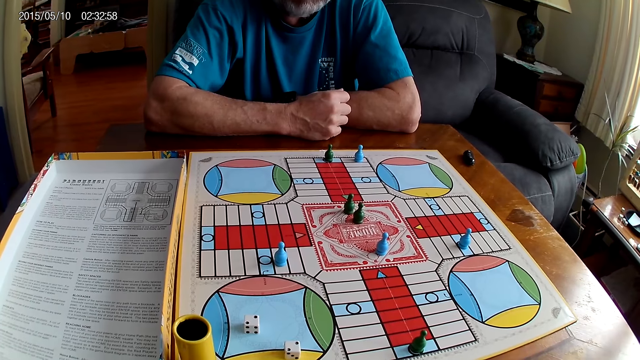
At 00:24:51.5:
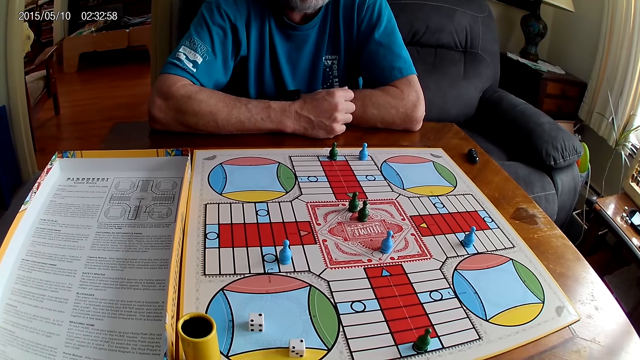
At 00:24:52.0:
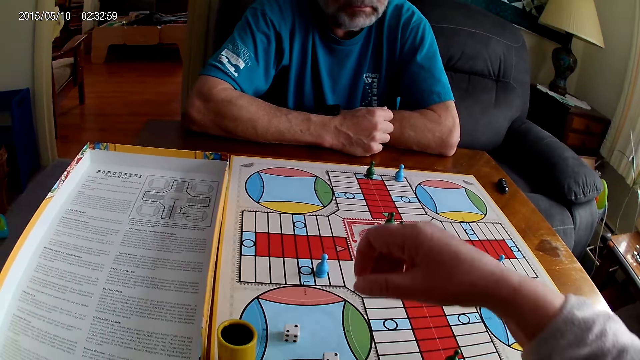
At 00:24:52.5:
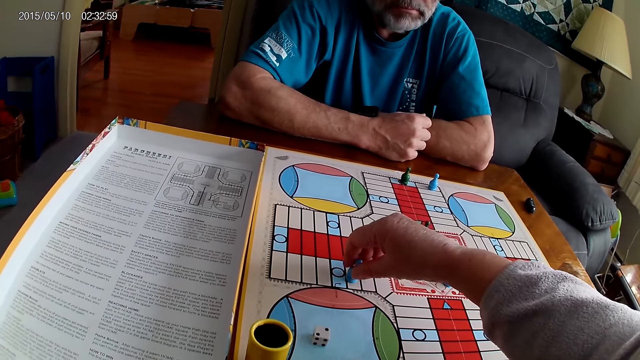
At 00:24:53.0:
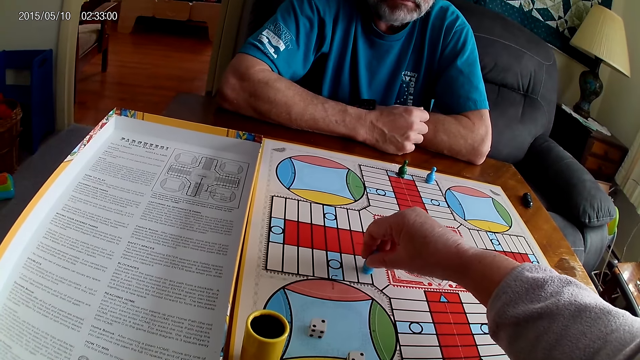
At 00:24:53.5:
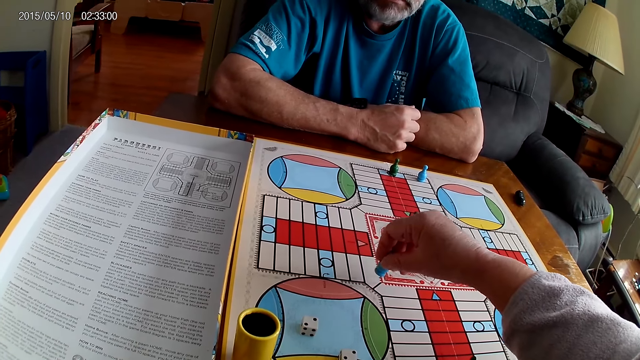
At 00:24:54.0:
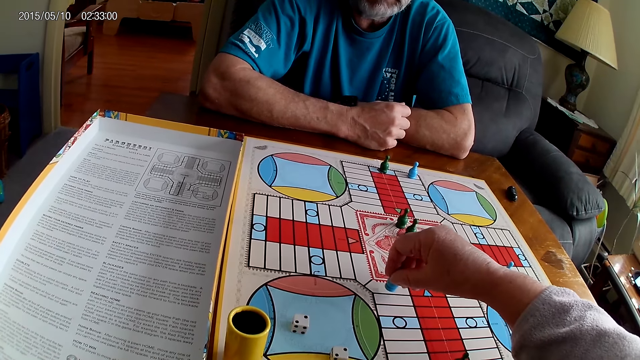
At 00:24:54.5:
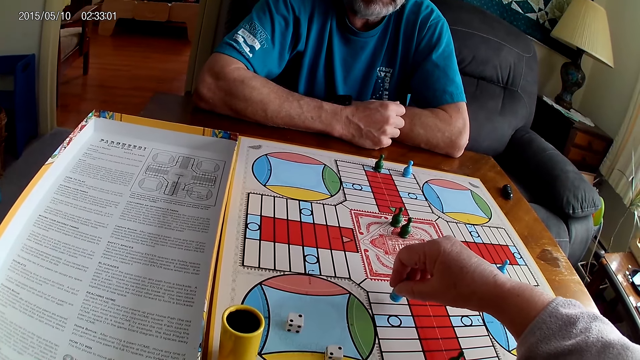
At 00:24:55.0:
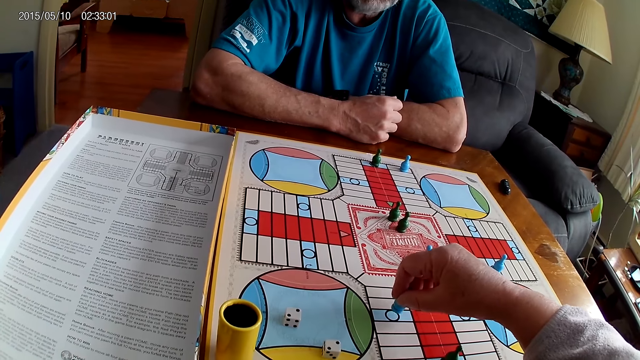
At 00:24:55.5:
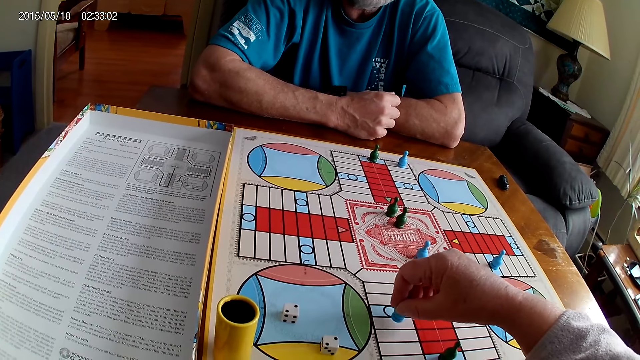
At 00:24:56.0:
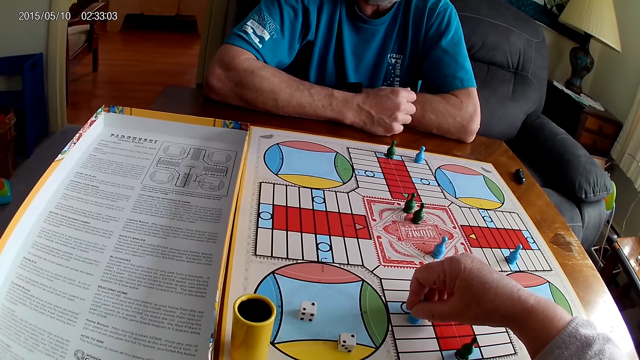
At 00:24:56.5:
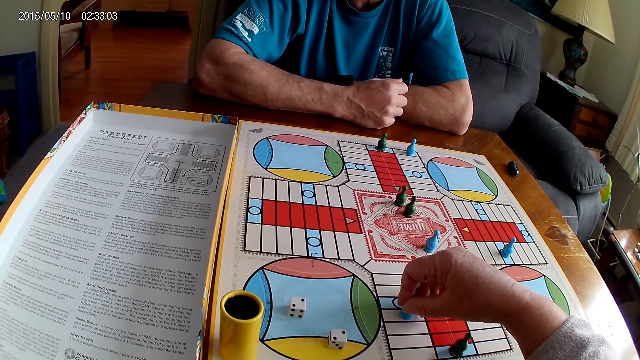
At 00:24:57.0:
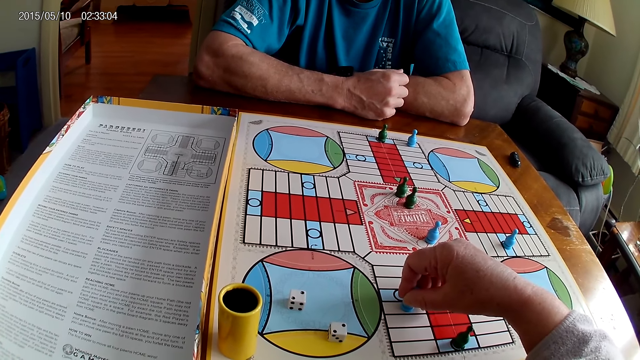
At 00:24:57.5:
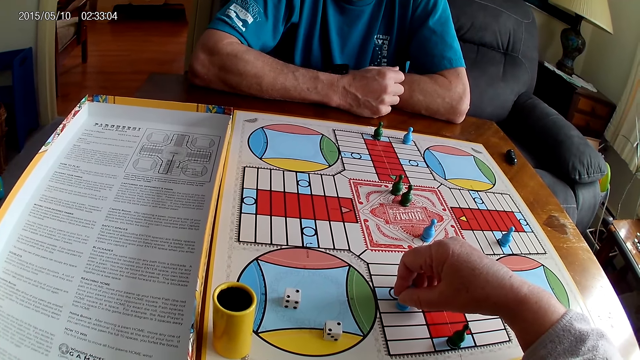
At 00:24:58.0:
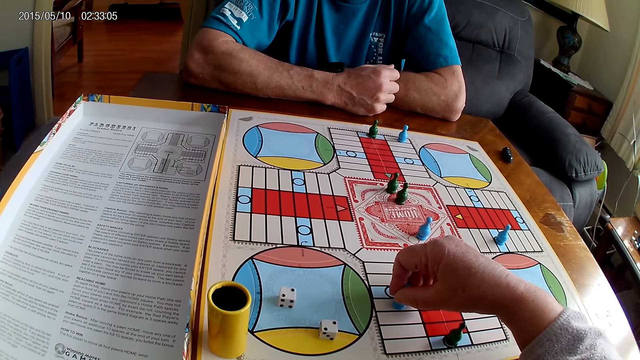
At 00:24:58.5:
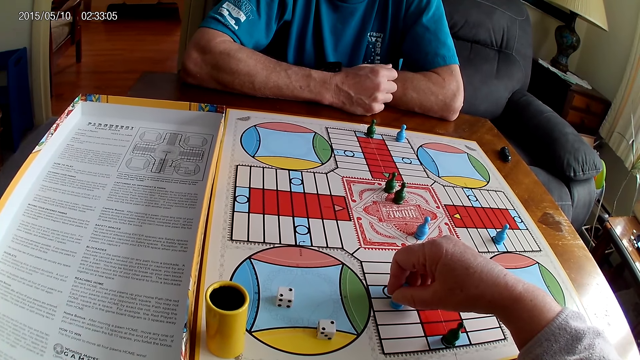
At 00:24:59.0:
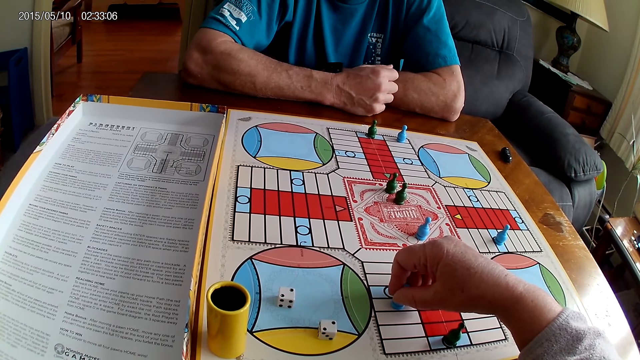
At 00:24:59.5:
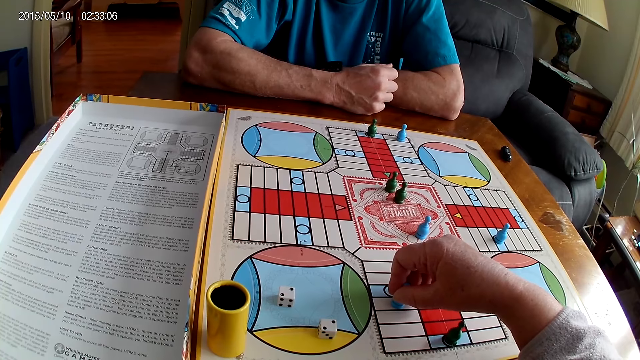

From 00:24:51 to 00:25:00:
The camera wearer moves a blue pawn through some cells on the Ludo board with her right hand.

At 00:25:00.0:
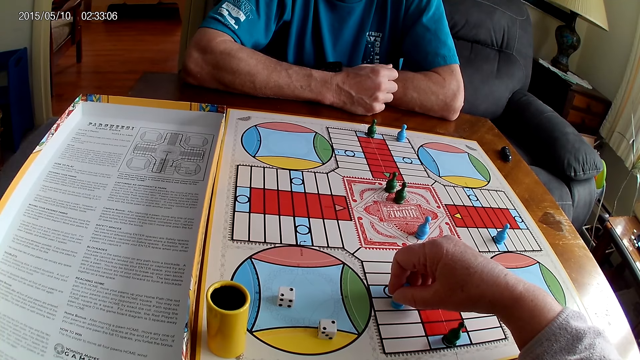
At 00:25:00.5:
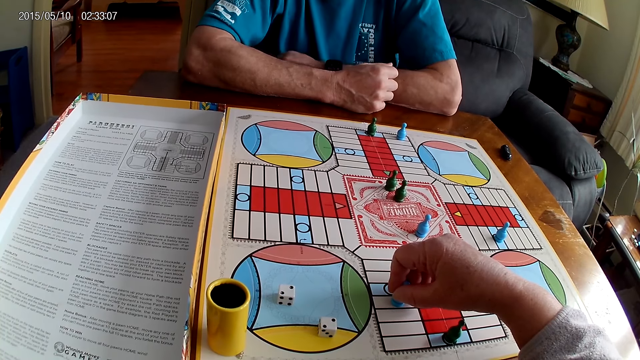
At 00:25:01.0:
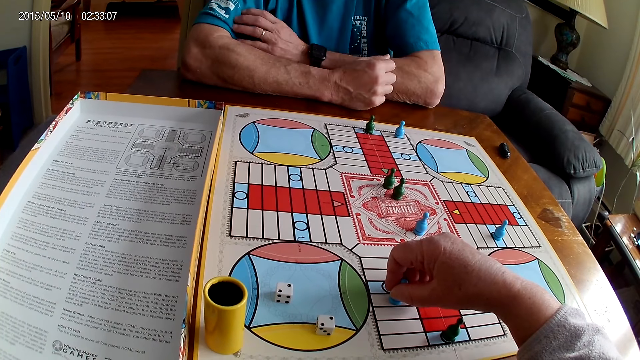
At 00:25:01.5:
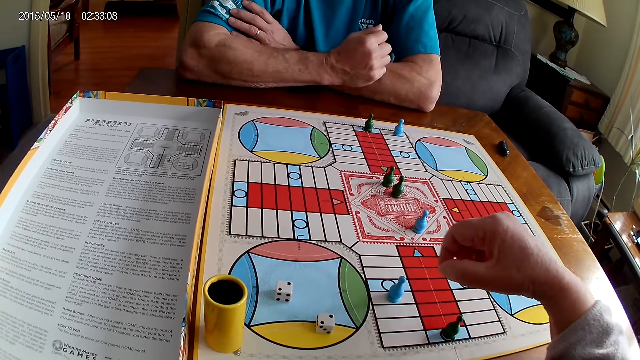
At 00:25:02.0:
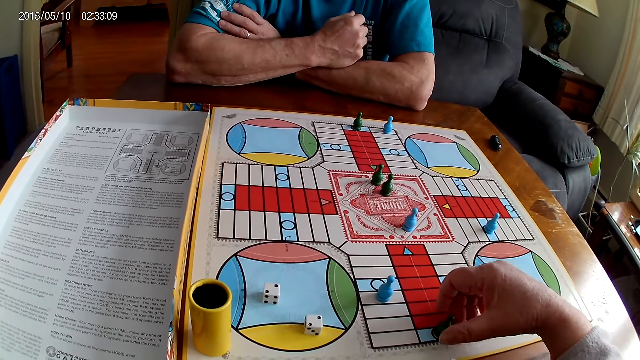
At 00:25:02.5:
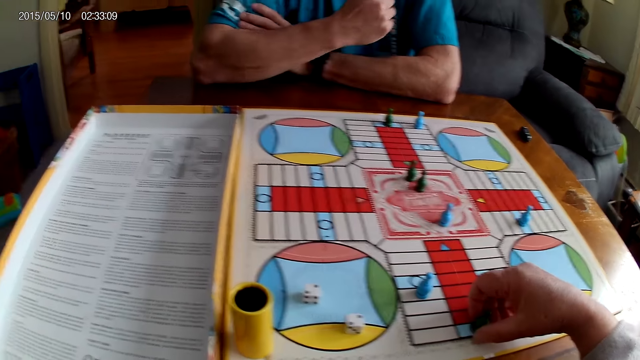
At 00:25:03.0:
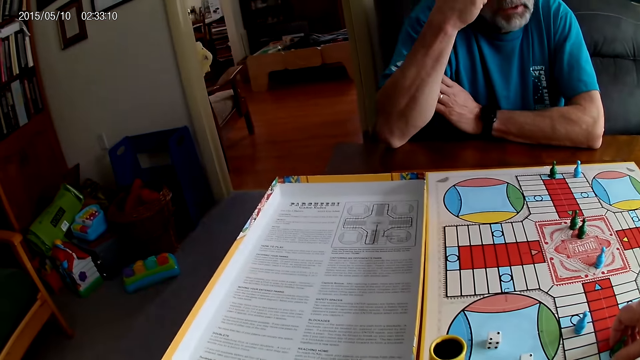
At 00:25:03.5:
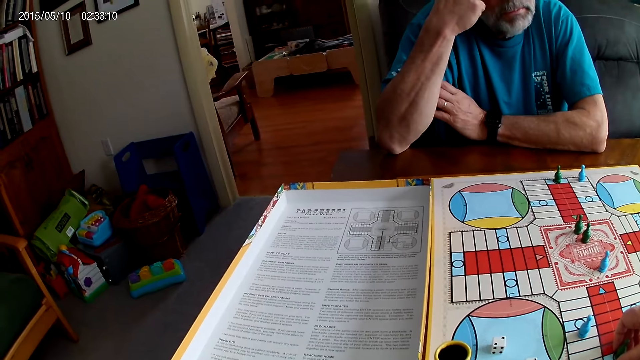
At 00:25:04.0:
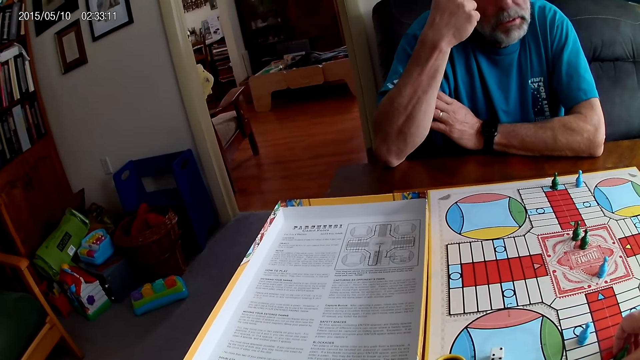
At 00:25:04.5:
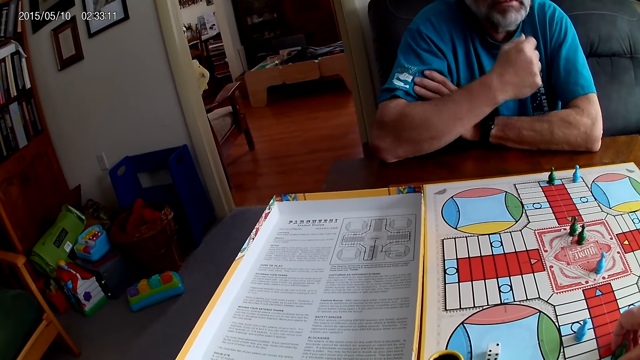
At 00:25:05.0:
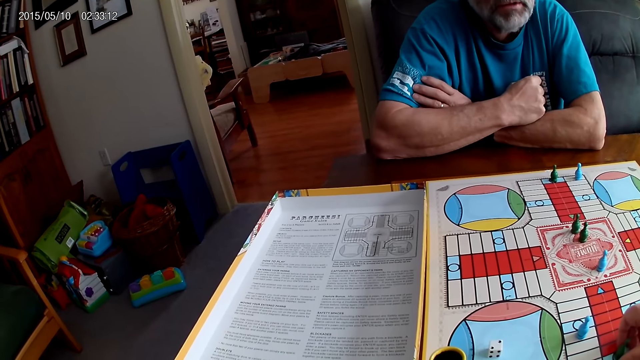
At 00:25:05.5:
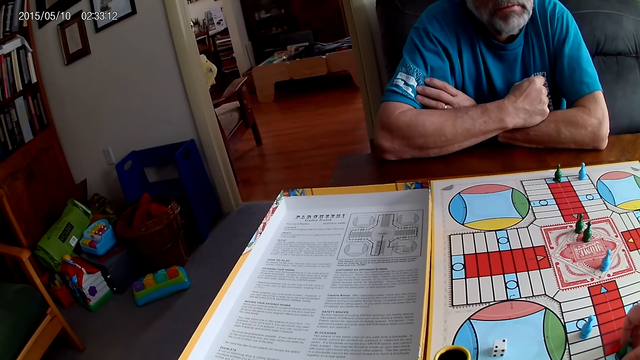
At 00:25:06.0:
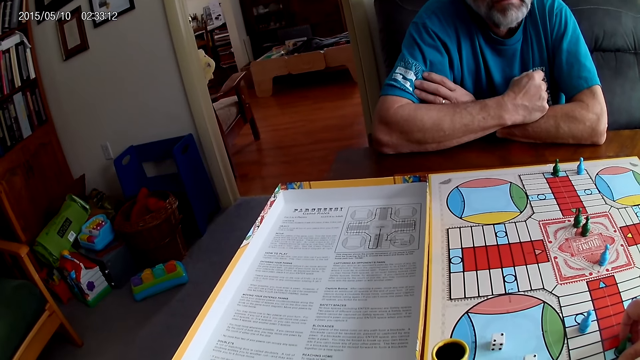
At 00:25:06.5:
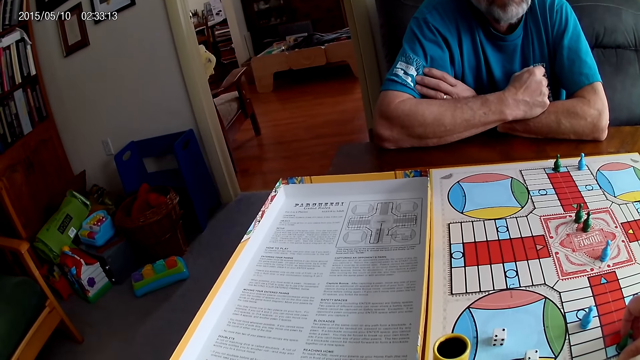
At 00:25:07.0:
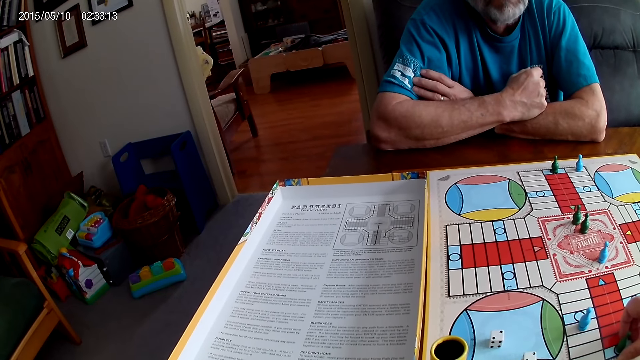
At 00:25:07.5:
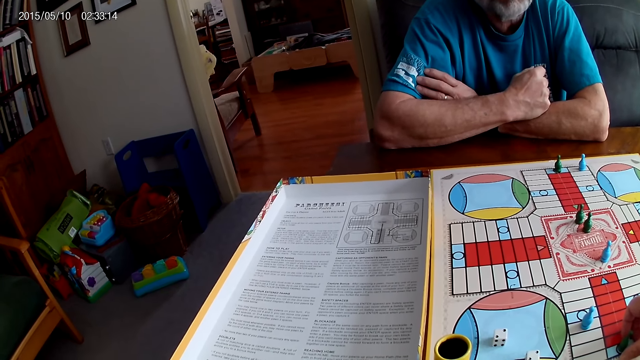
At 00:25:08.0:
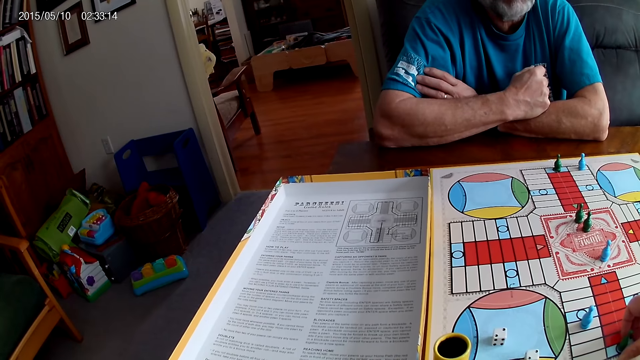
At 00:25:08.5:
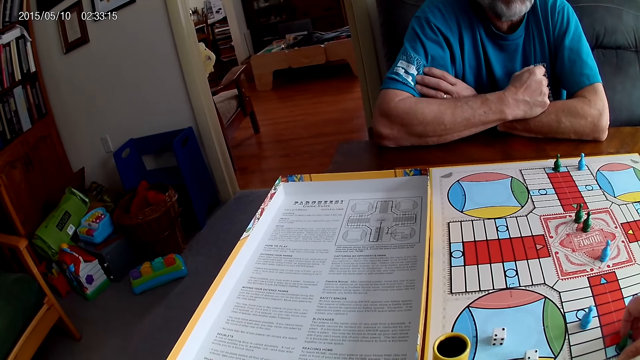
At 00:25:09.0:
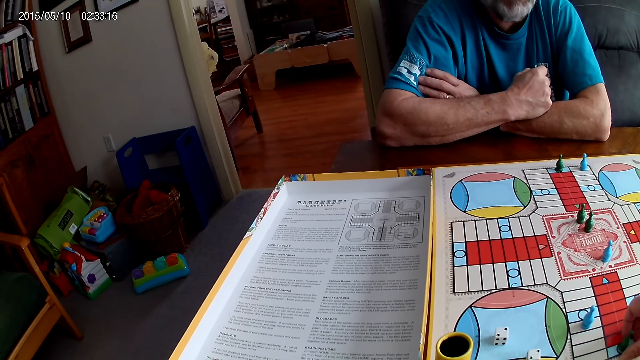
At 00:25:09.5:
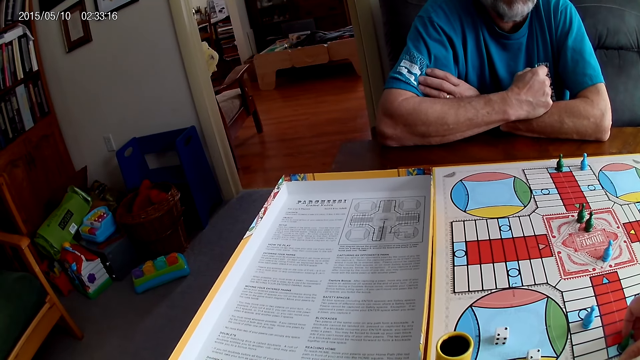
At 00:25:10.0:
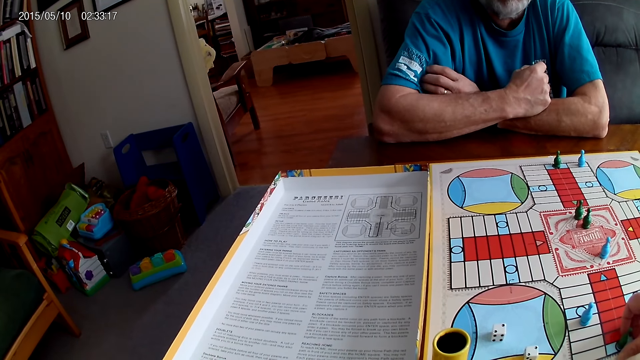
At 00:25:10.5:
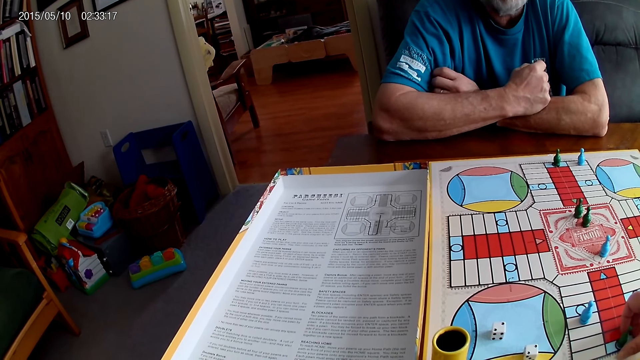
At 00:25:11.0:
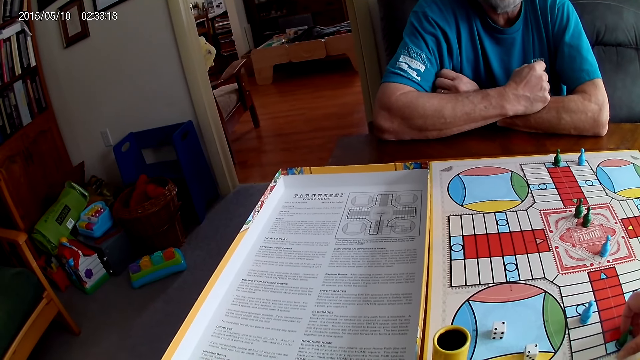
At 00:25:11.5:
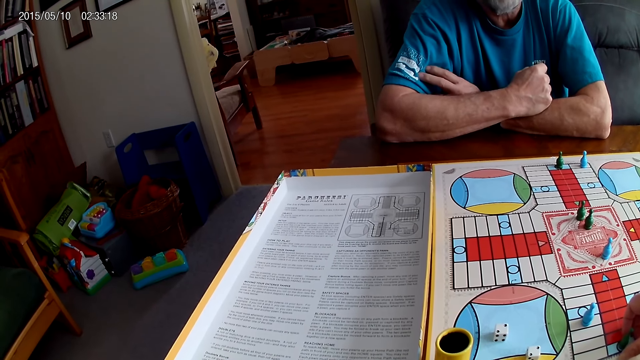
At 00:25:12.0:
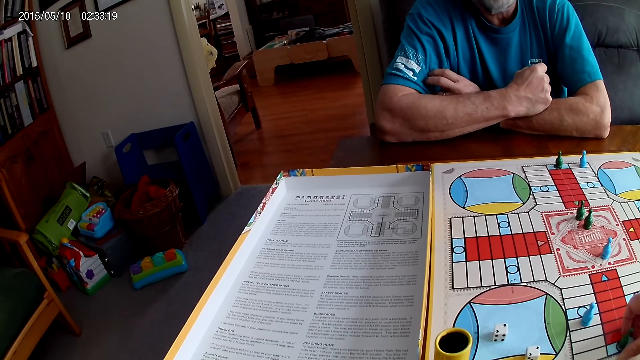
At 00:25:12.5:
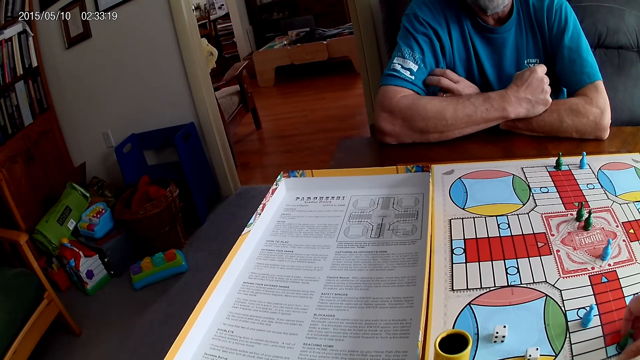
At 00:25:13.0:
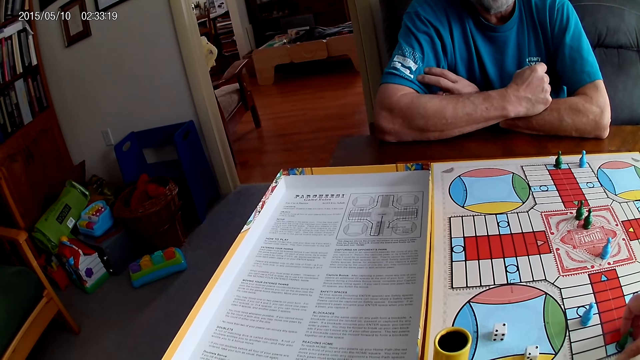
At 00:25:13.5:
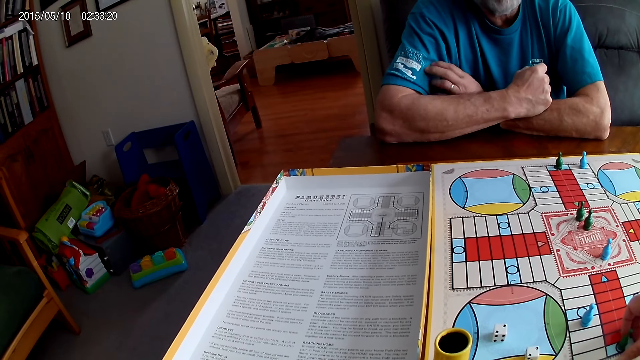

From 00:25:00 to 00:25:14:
The camera wearer holds the token. She touches a green pawn with her right hand. She converses with a person. The person responds to the camera wearer. The camera wearer stares at the board game. The person talks to the camera wearer. The camera wearer stares at the board game.
